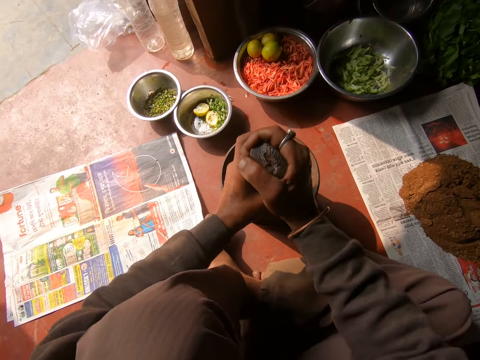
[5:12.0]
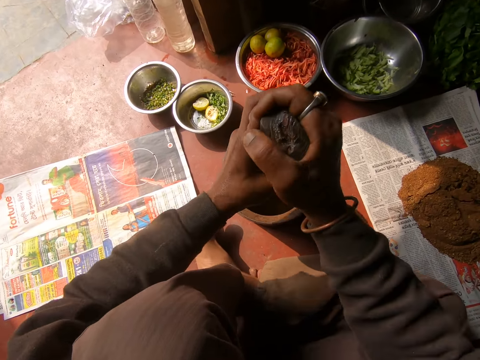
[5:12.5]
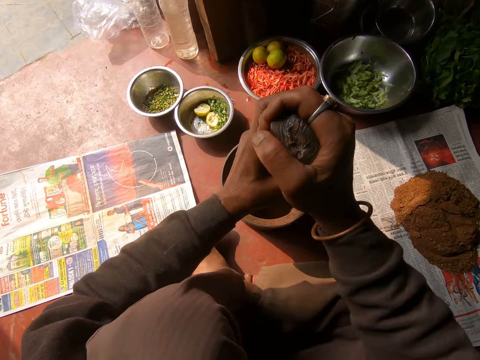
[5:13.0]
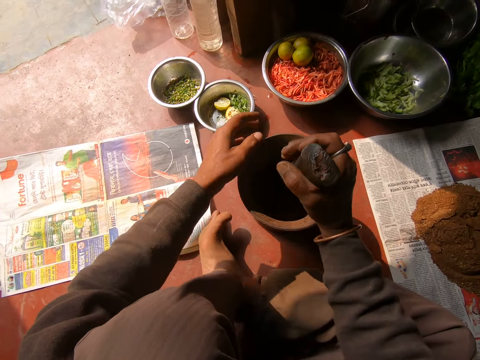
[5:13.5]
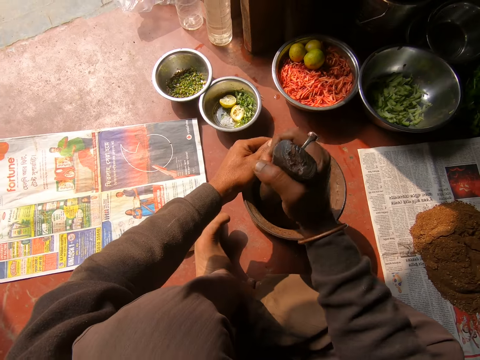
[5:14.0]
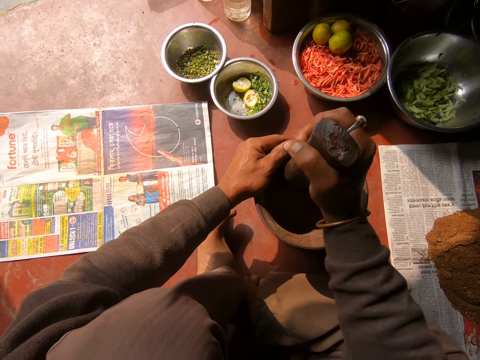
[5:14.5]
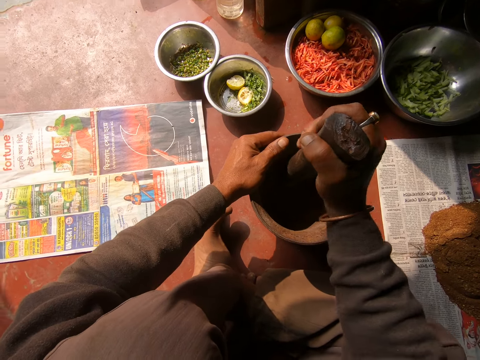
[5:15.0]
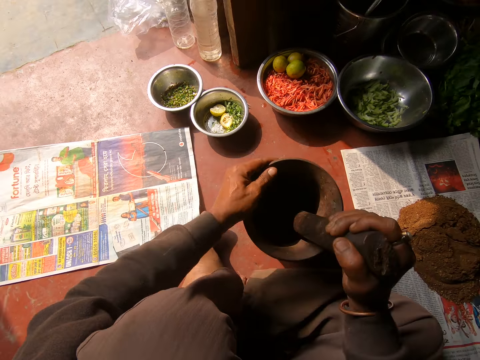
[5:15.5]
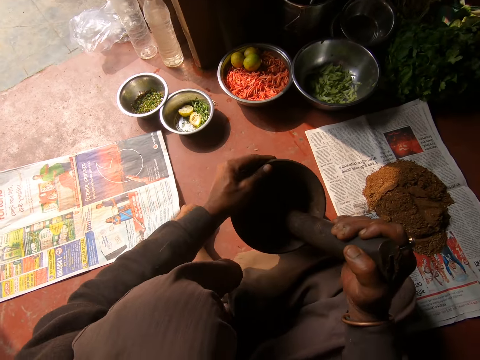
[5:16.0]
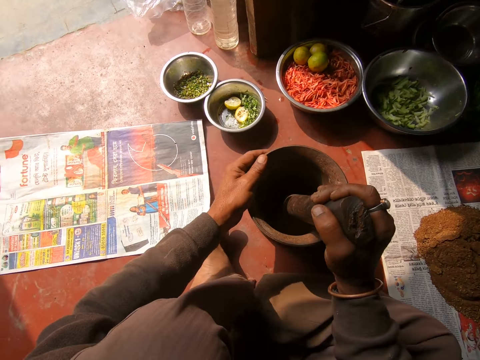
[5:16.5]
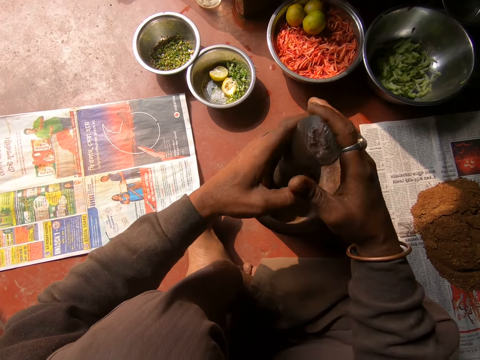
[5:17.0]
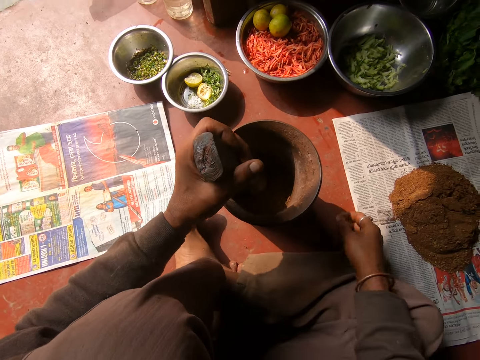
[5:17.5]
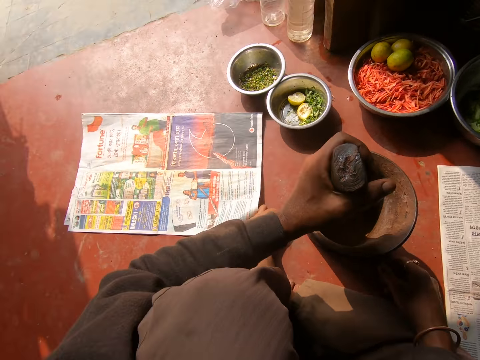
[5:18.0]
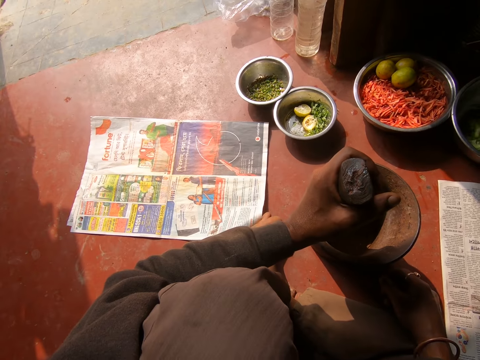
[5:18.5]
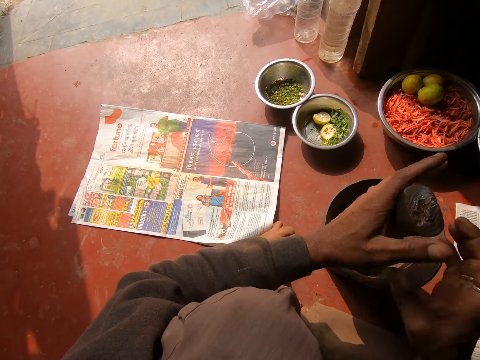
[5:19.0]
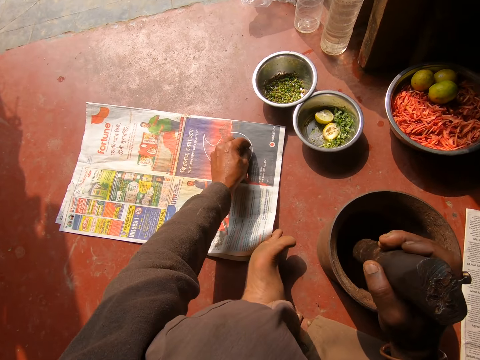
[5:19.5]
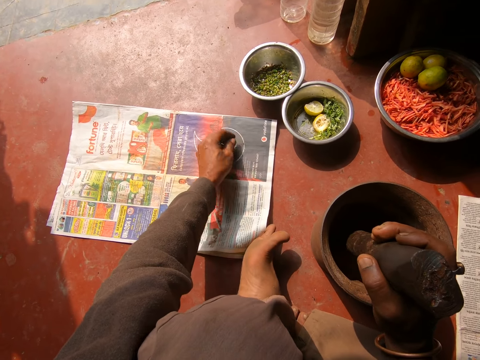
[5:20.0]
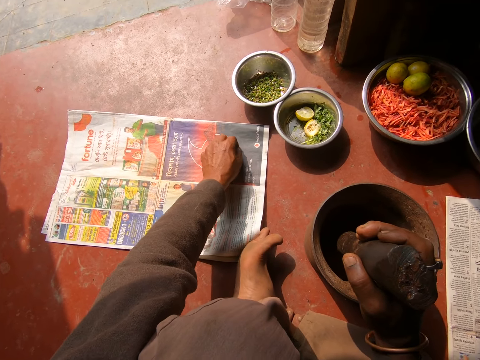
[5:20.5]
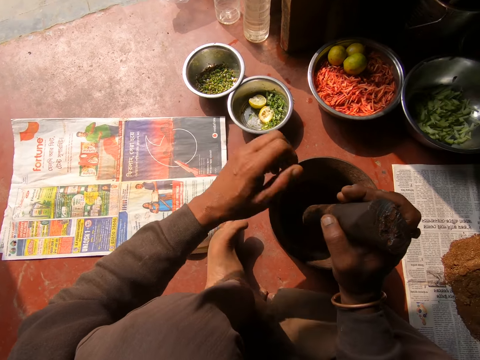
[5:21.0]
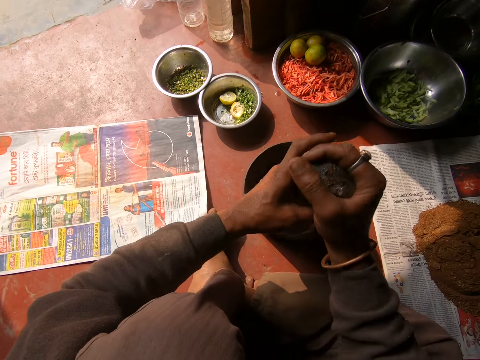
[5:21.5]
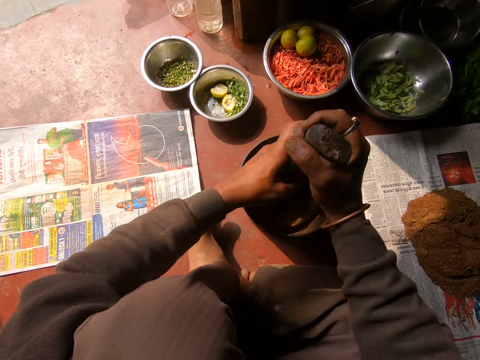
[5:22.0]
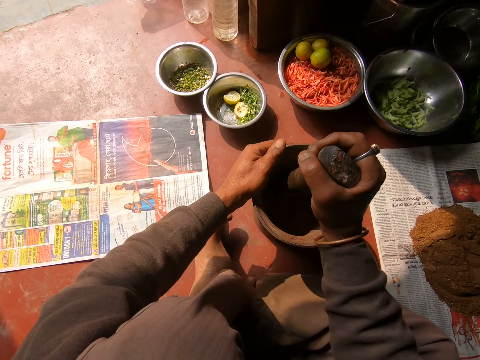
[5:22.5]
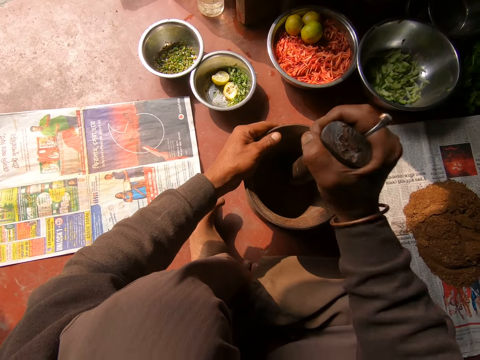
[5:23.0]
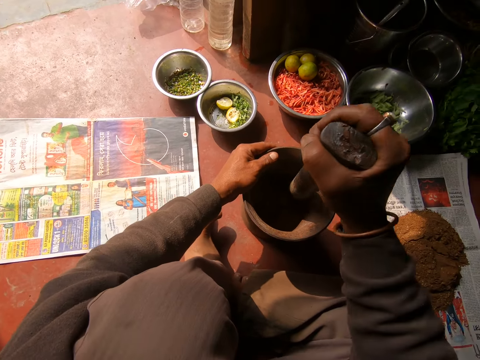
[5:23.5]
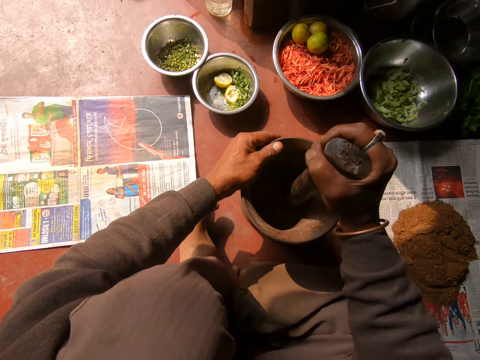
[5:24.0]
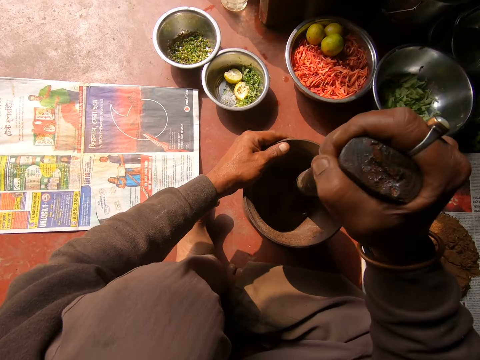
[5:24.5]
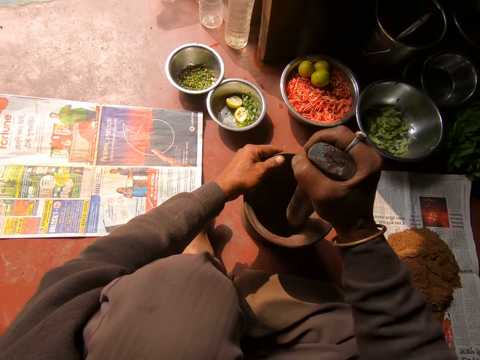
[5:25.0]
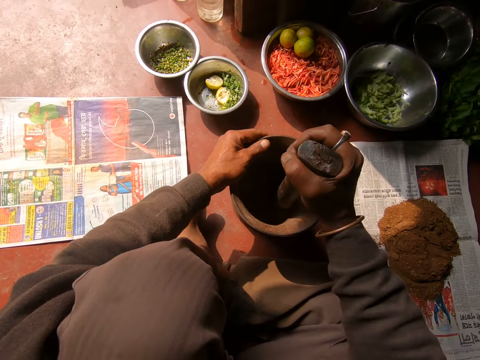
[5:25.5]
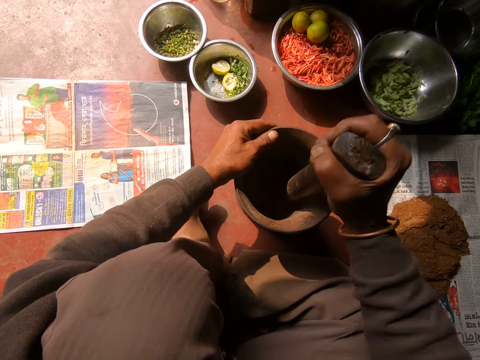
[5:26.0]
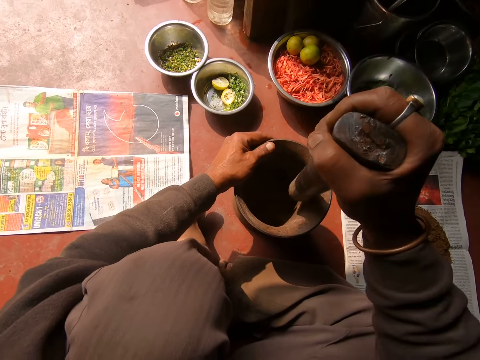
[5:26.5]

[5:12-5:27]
The camera wearer holds the mortar with his left hand. He stirs the mixture in the mortar with the pestle in his right hand. He shakes the mortar with his left hand. He passes the pestle from his right hand to his left hand. He passes the pestle from his left hand to his right hand. He looks around the house. He picks a grain from a paper on the floor with his left hand and throws the grain into the mortar with his left hand. He pounds the mixture in the mortar with the pestle in both hands. He holds the mortar with his left hand. He pounds the mixture in the mortar with the pestle in his right hand.

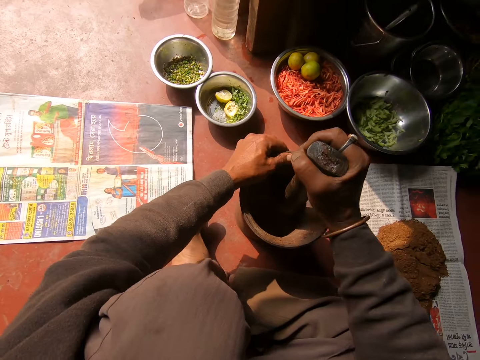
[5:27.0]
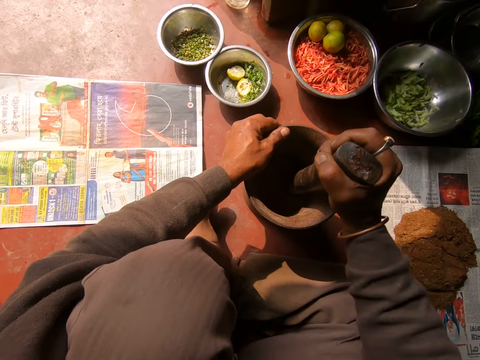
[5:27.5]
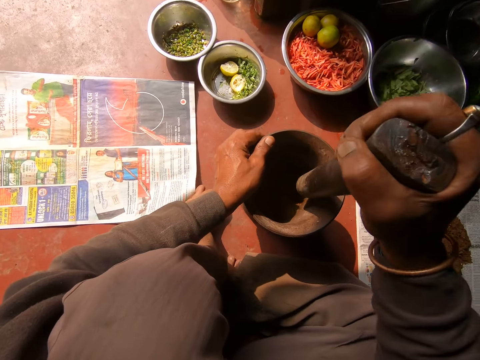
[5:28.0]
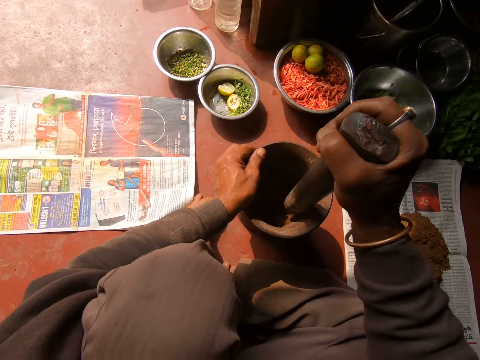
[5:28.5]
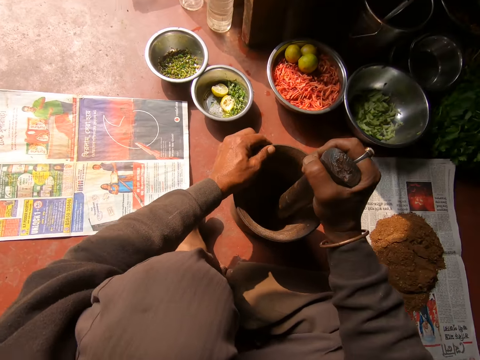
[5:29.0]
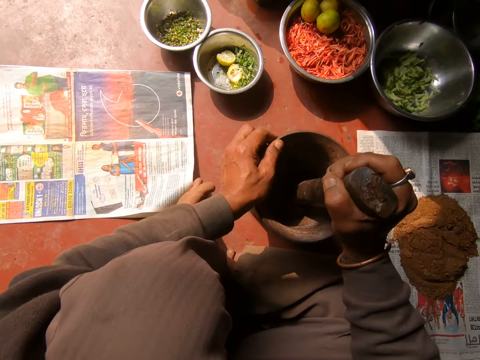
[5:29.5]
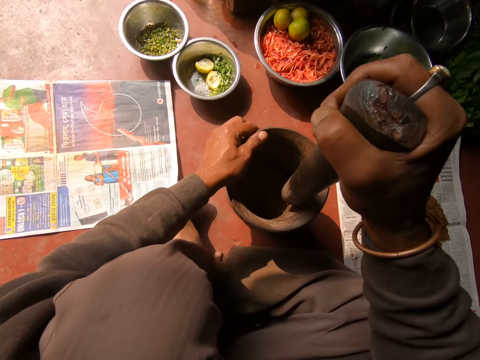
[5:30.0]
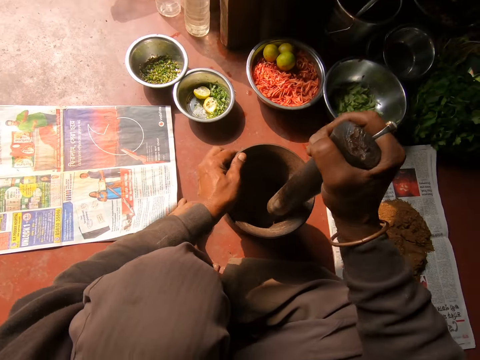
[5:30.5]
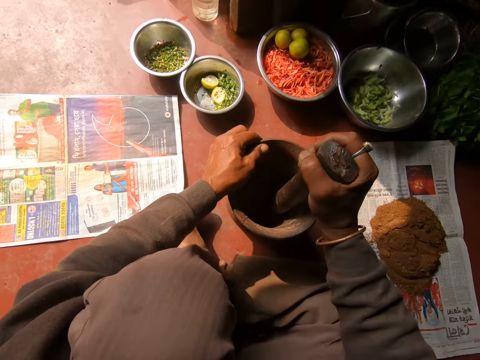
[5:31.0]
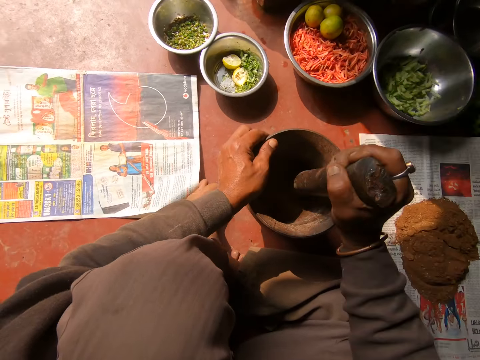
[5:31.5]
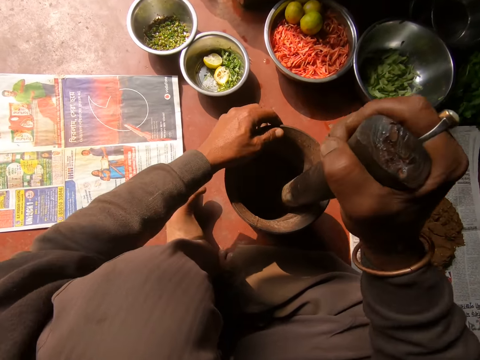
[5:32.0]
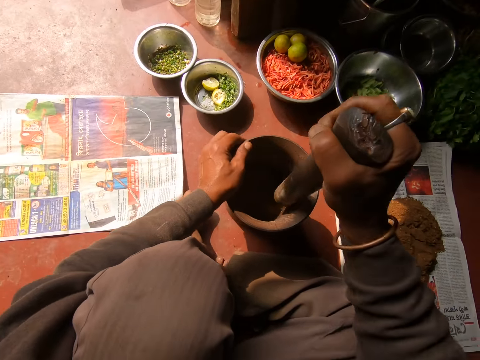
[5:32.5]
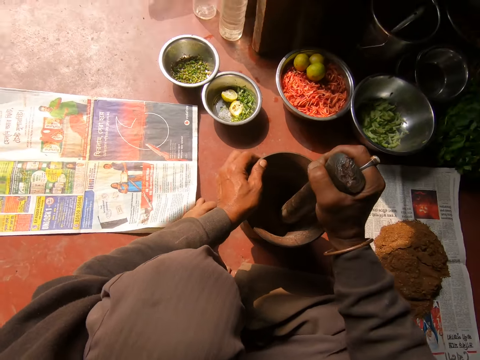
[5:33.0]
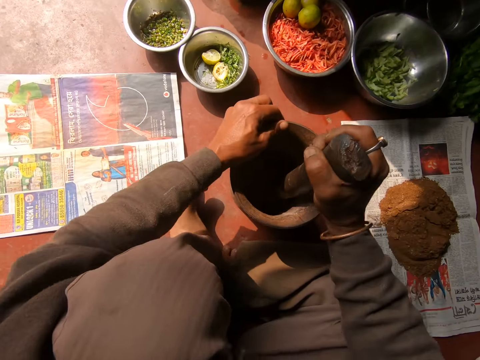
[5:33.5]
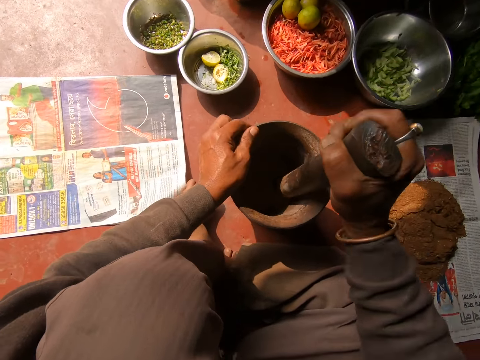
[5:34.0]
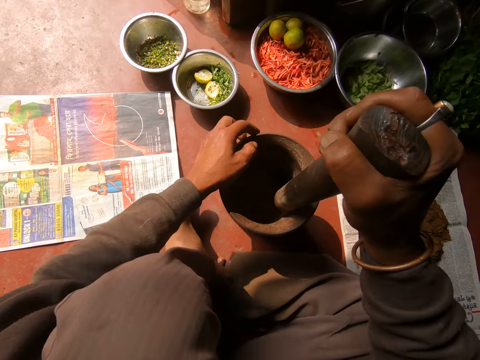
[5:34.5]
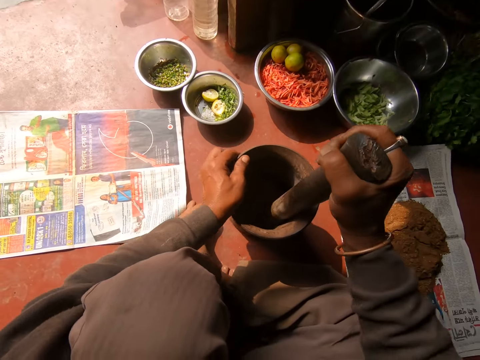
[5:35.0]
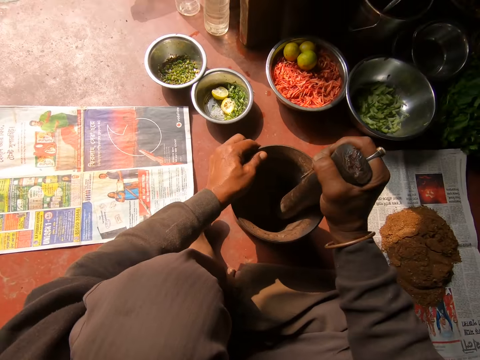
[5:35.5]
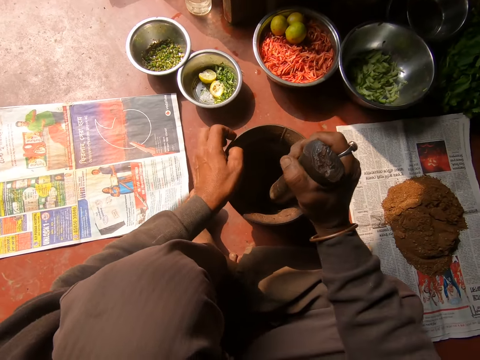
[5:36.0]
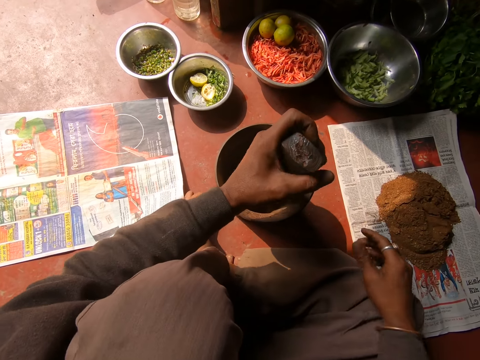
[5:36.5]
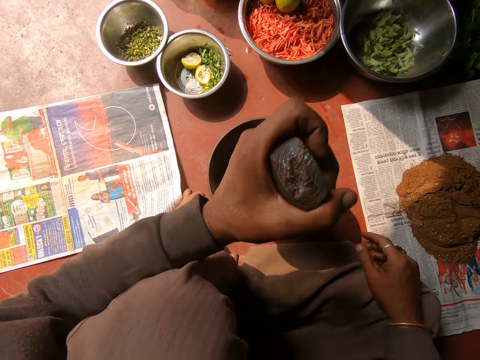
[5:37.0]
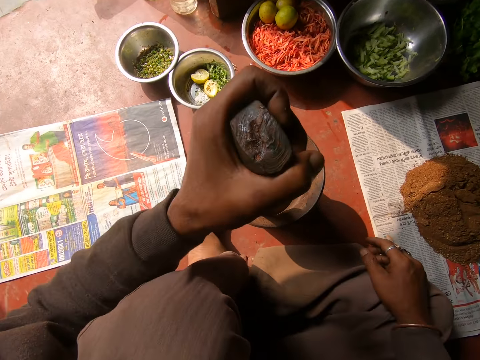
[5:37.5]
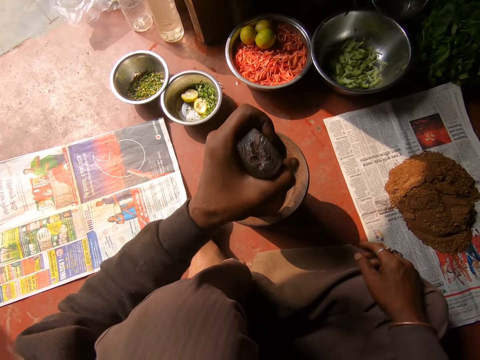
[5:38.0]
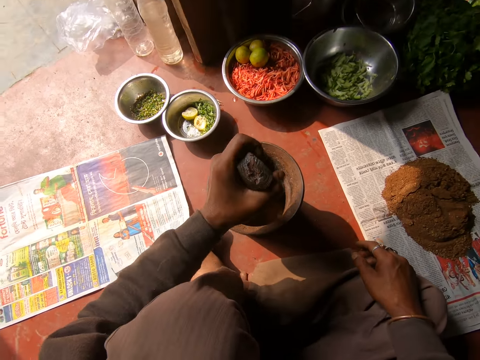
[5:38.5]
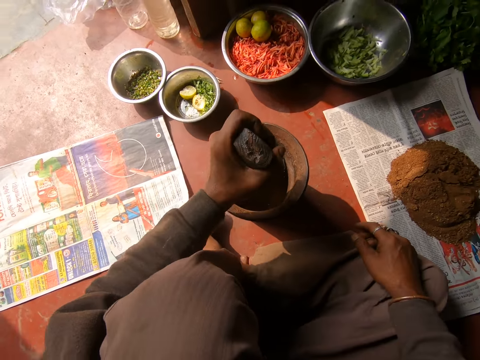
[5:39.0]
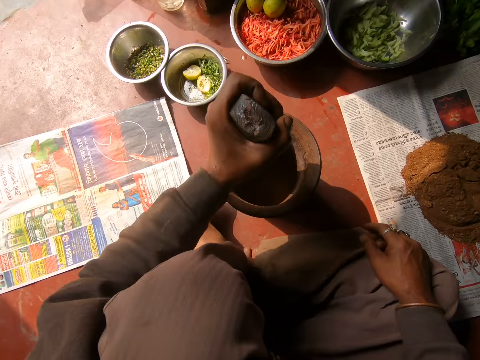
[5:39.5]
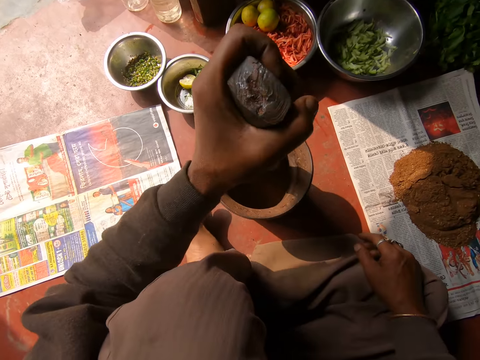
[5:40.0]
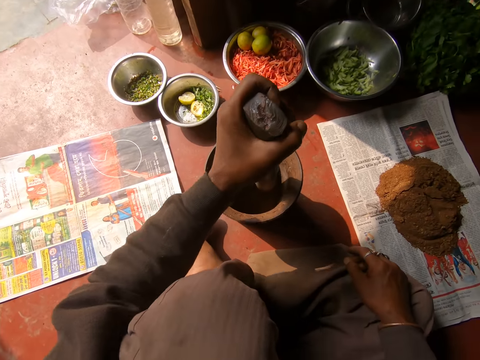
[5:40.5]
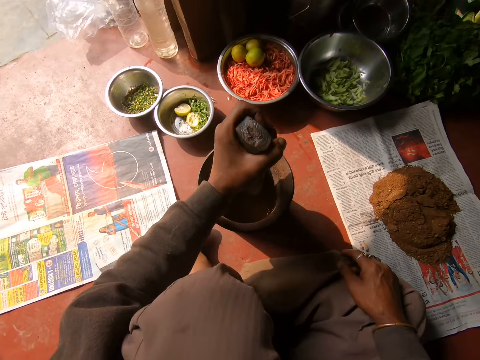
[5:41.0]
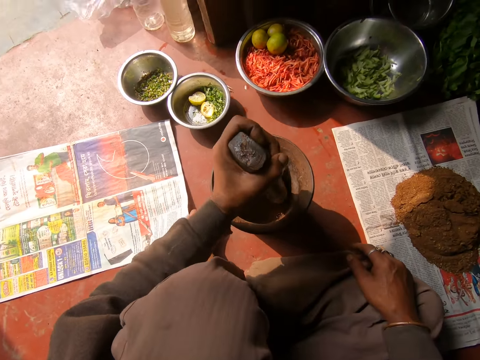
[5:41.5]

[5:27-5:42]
The camera wearer passes the pestle from his right hand to his left hand and pounds the mixture in the mortar with the pestle in his left hand.
